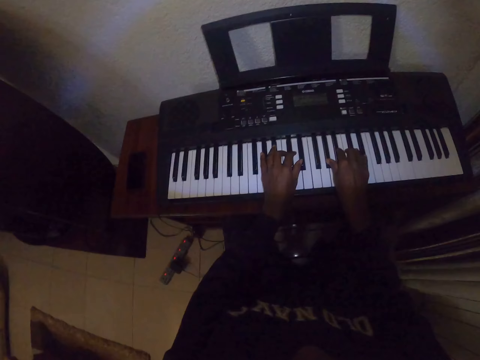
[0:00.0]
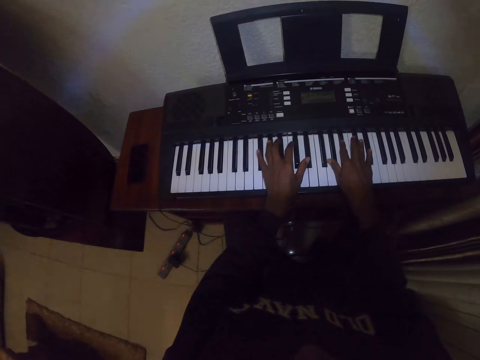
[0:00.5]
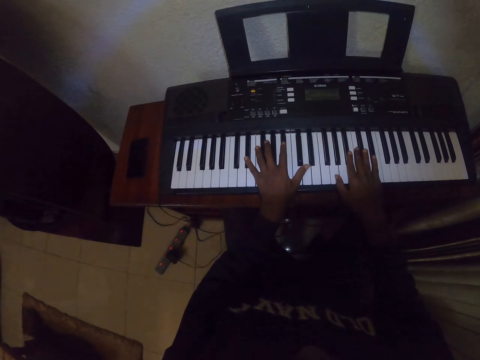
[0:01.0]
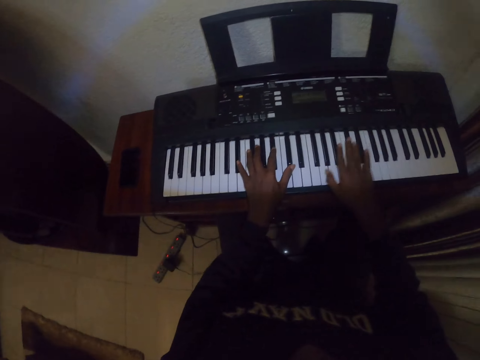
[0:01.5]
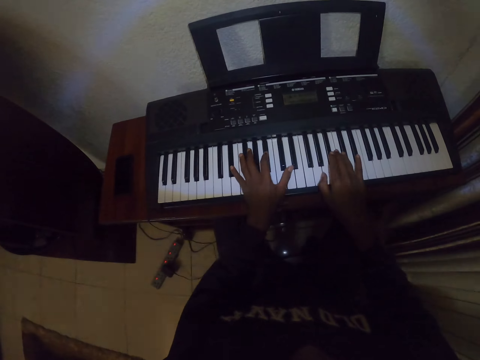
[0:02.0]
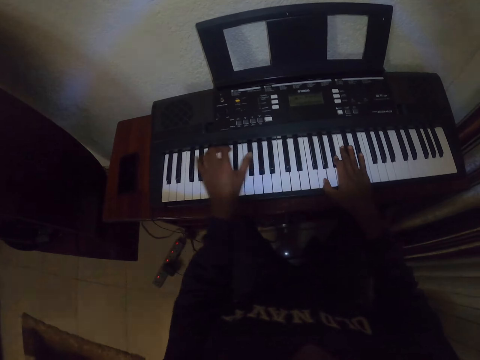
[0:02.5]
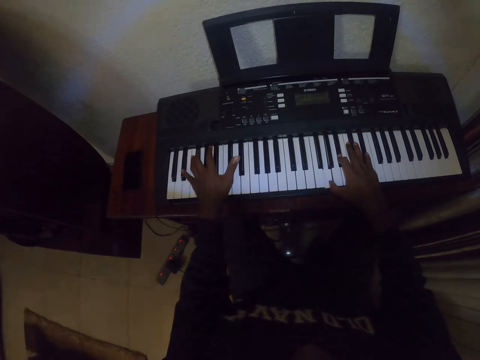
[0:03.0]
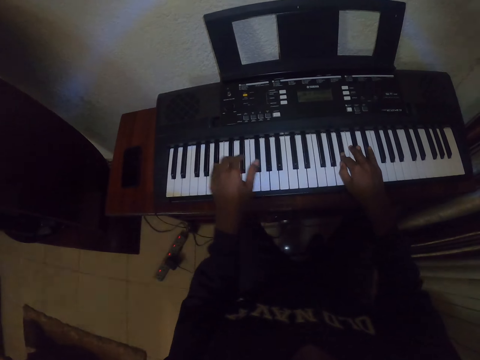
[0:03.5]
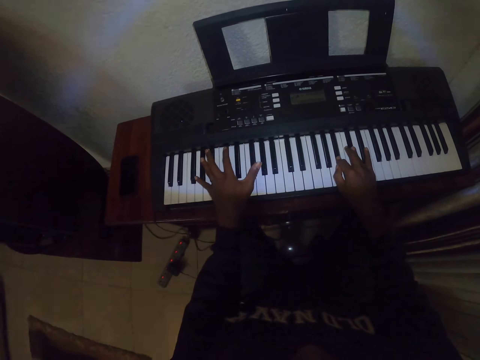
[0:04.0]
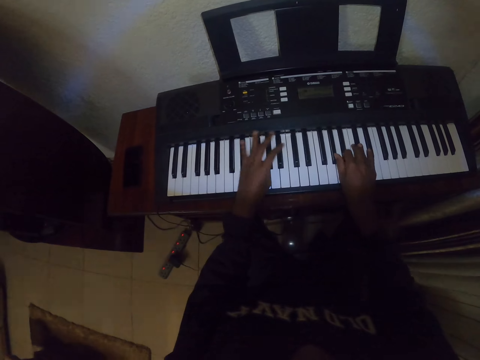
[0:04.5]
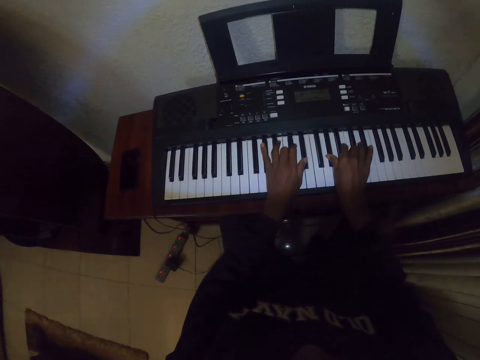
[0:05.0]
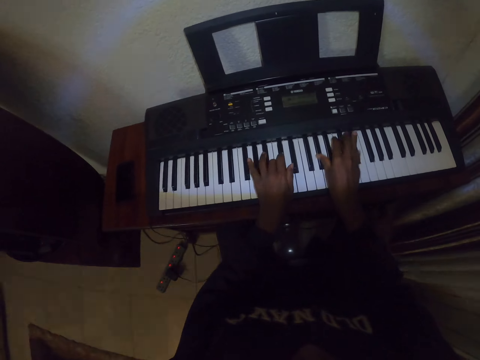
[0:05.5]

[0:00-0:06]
The camera wearer plays the piano.

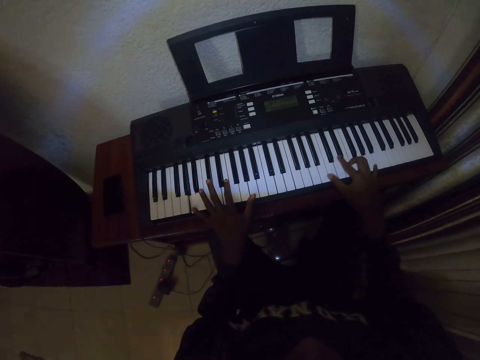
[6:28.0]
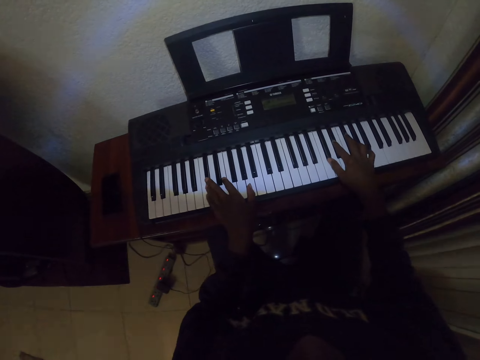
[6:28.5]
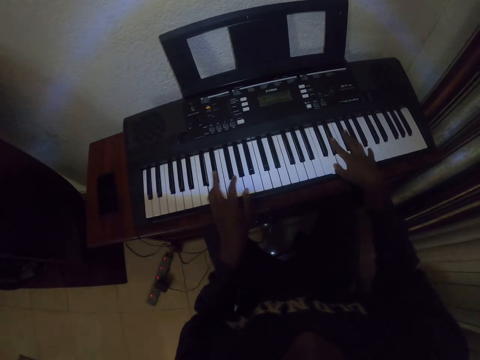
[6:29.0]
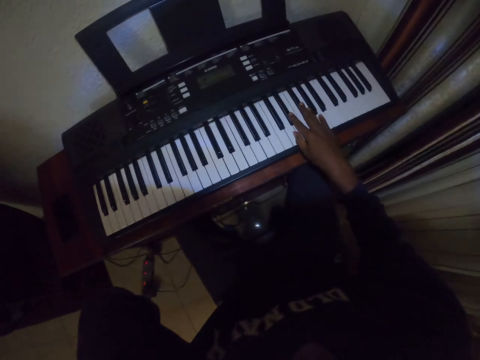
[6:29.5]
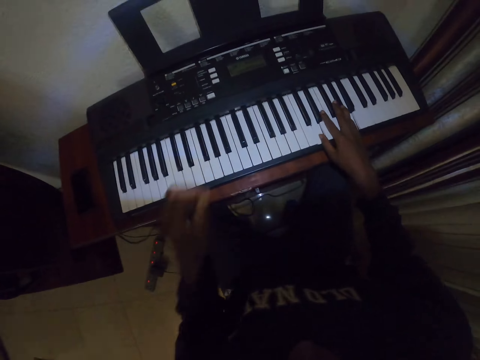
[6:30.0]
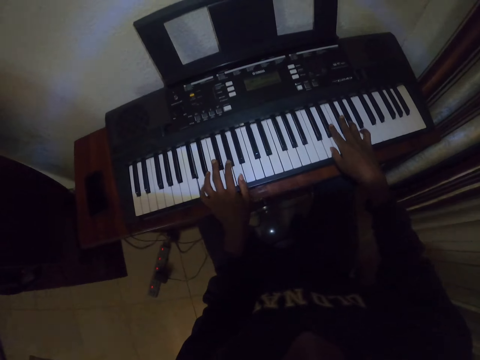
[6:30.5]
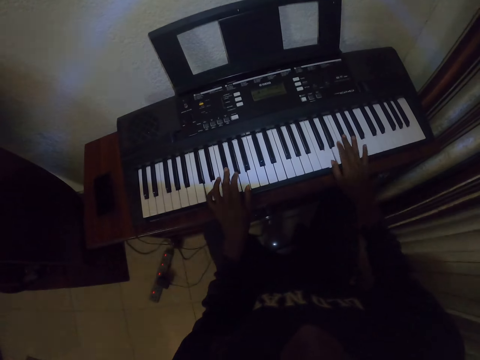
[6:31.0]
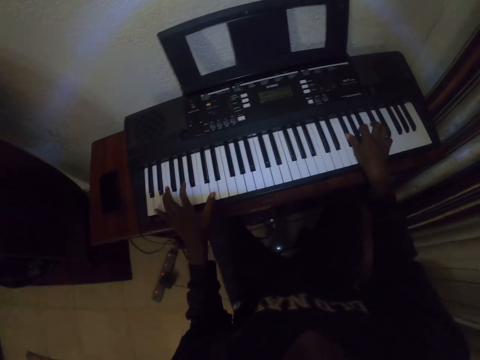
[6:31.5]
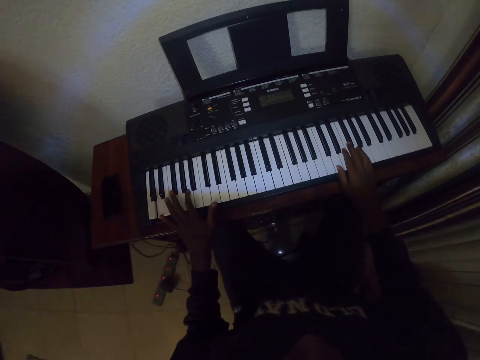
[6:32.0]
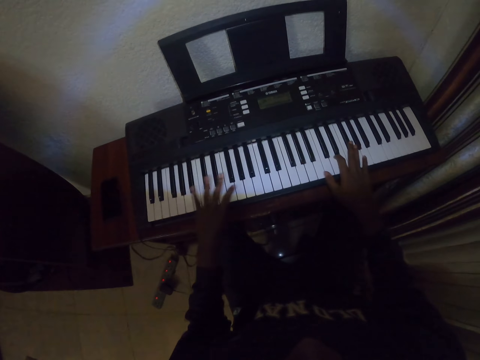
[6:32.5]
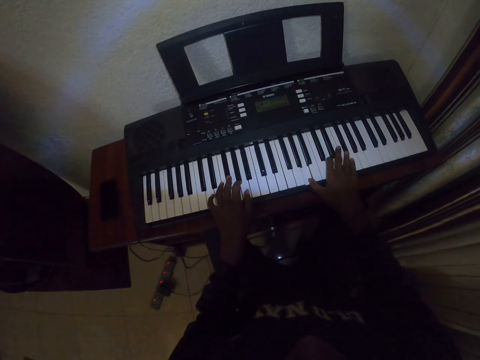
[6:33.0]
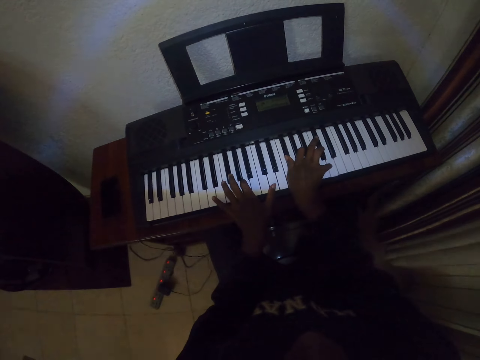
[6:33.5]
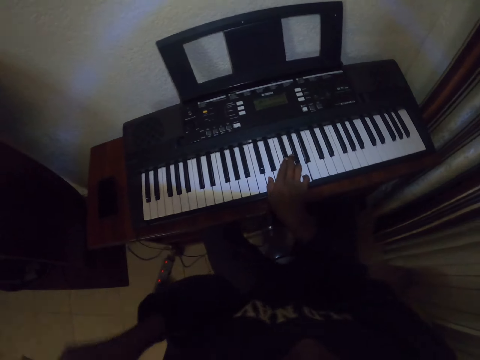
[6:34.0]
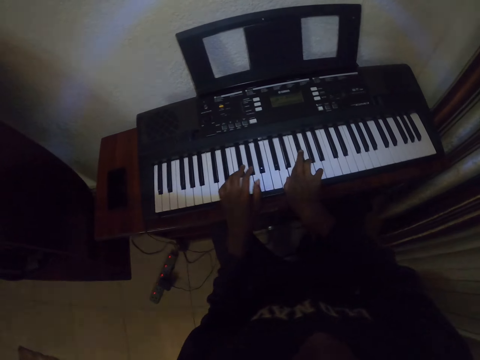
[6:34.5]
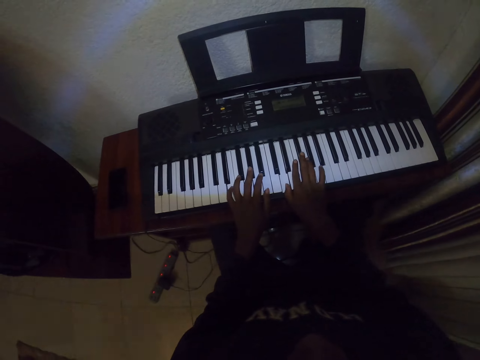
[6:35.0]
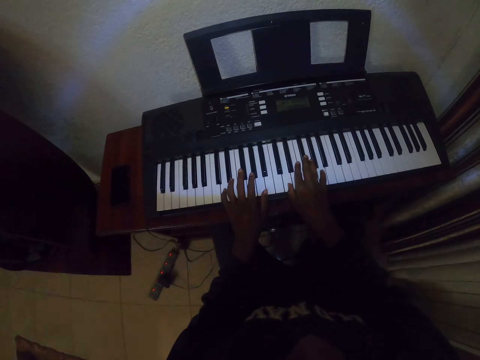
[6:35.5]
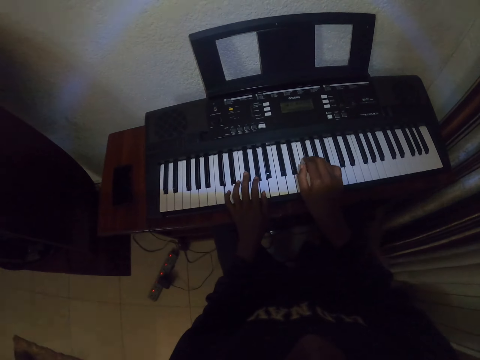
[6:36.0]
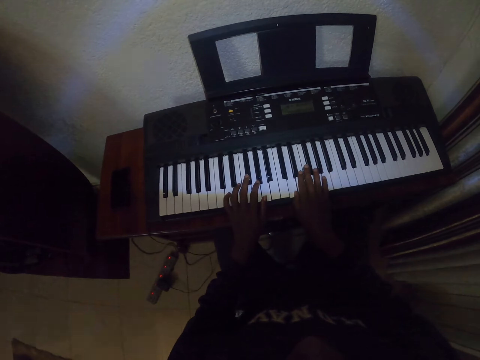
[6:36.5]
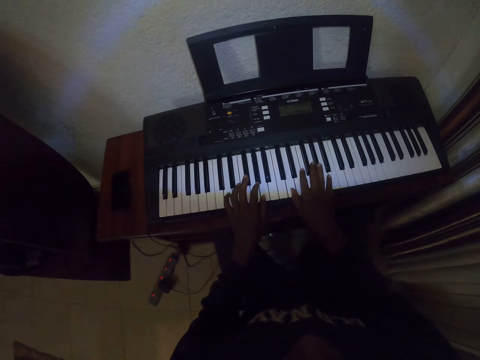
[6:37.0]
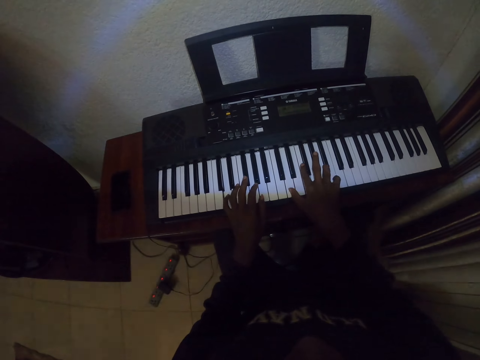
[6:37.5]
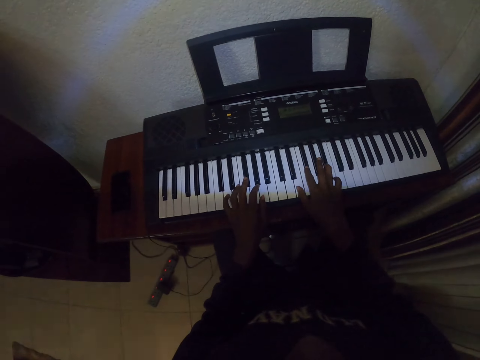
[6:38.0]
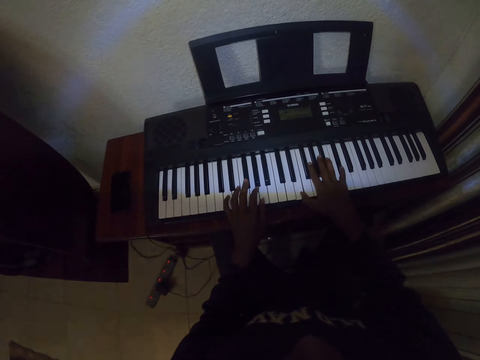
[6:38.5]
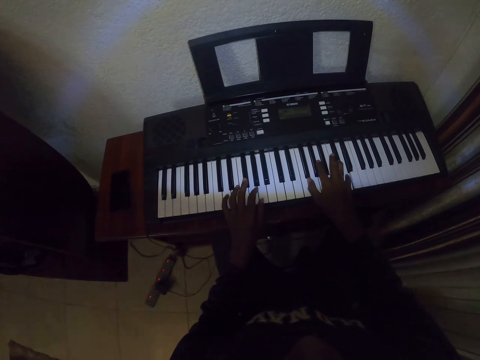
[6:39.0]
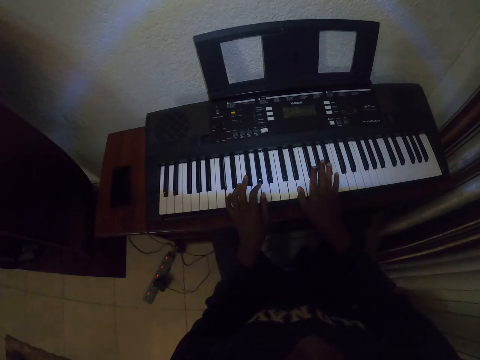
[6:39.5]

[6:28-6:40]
The camera wearer raises a hand. They lower the hand. They play the piano. They swing the hand. They play the piano.

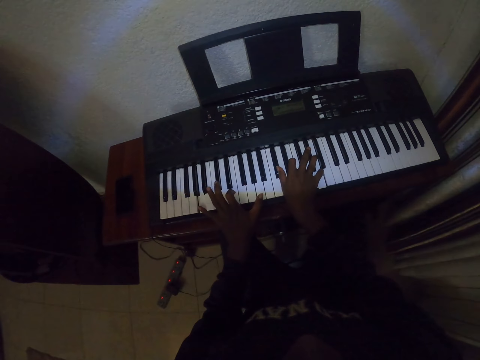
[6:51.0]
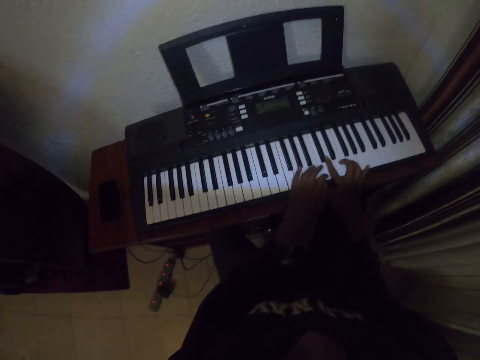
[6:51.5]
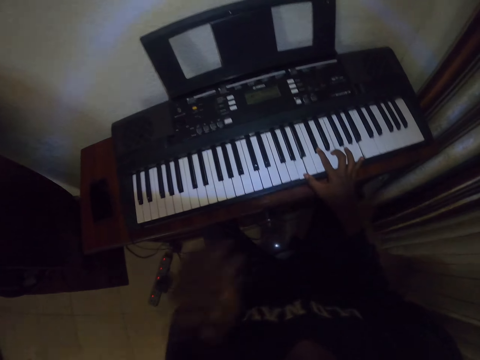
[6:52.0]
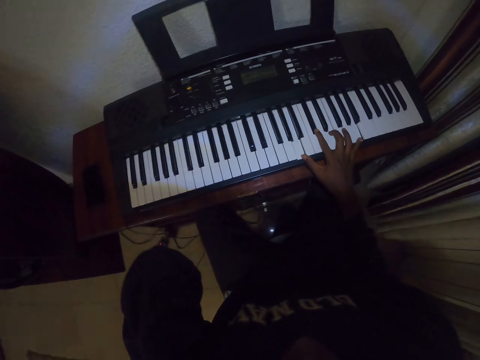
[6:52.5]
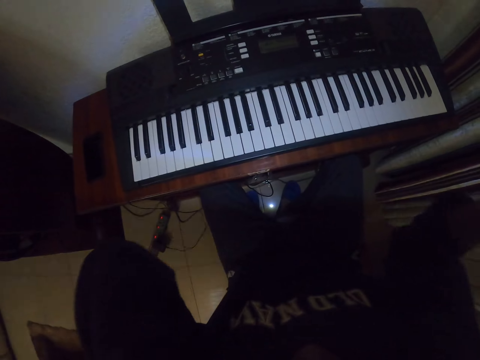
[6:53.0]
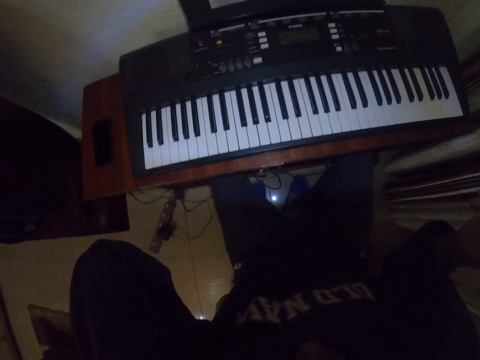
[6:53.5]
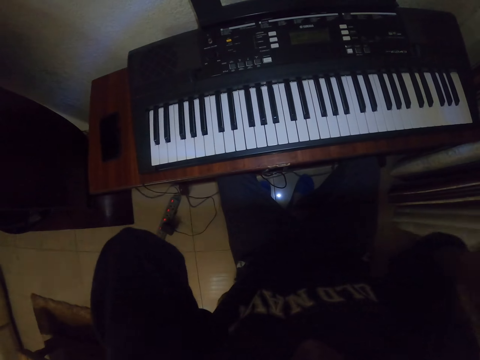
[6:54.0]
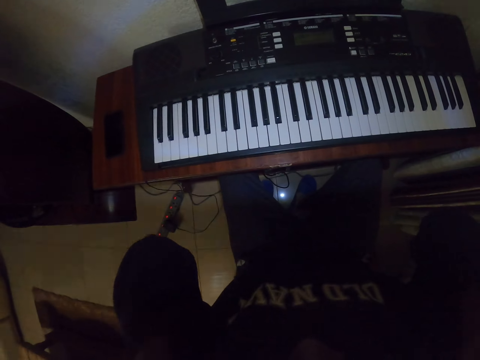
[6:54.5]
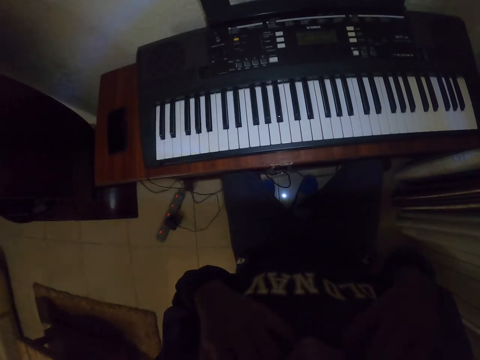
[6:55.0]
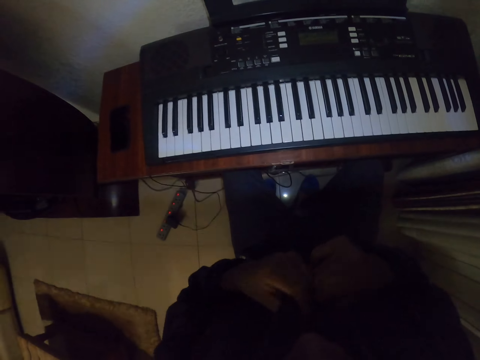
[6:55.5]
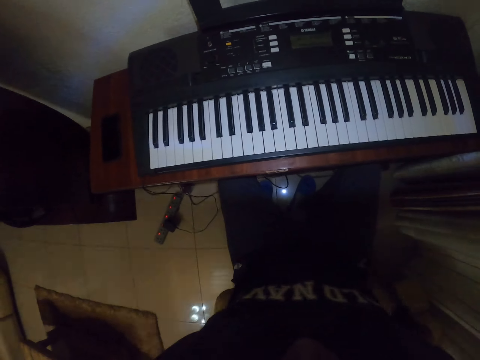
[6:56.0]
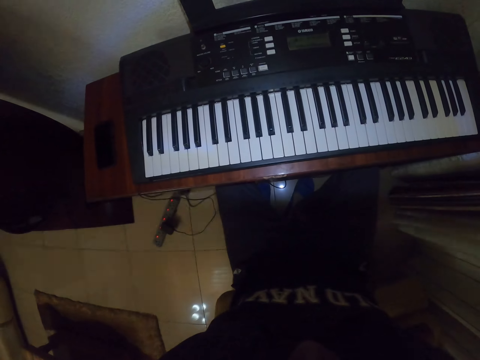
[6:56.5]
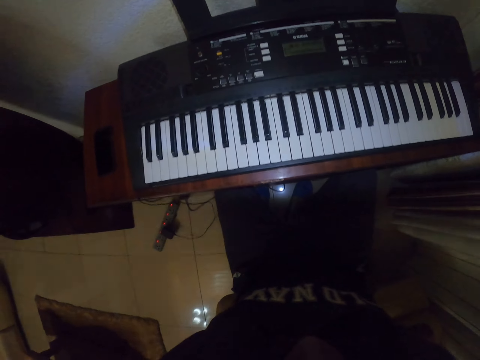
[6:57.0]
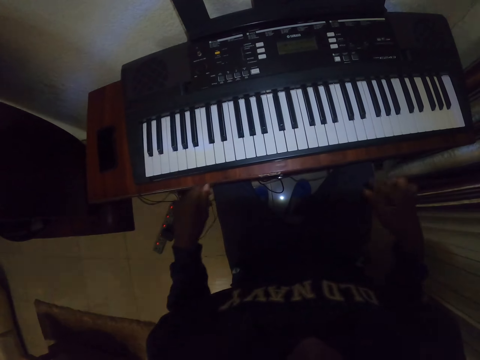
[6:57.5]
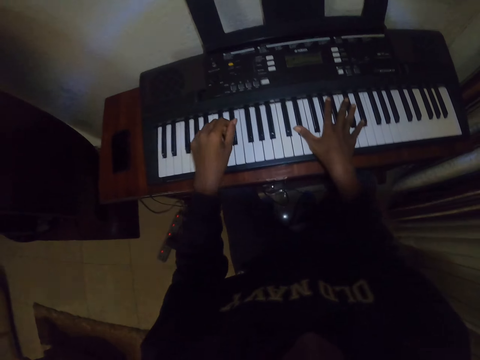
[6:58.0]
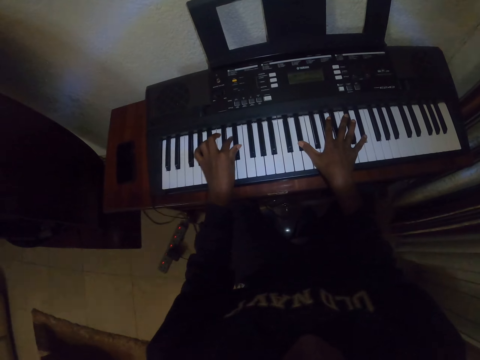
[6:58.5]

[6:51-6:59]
The camera wearer moves a hand. They adjust the camera.
